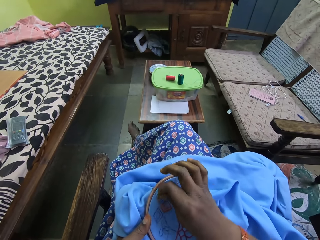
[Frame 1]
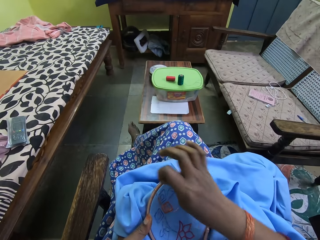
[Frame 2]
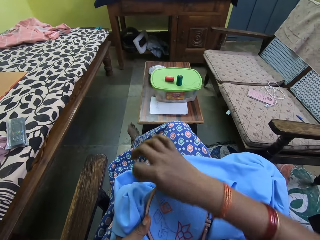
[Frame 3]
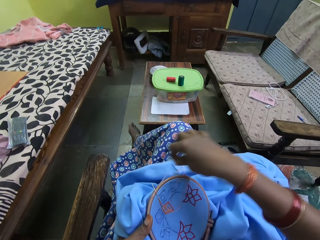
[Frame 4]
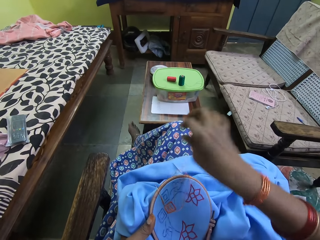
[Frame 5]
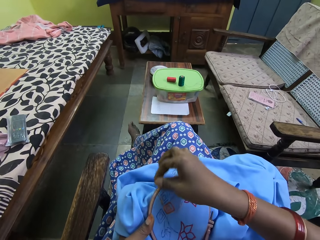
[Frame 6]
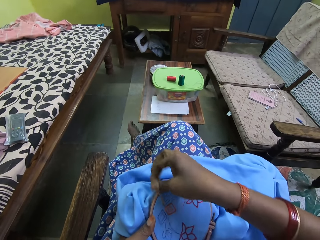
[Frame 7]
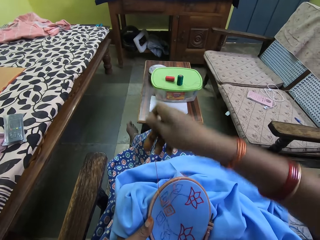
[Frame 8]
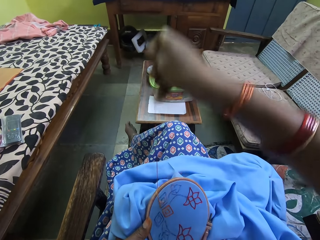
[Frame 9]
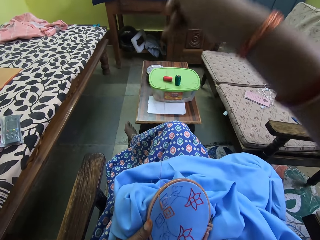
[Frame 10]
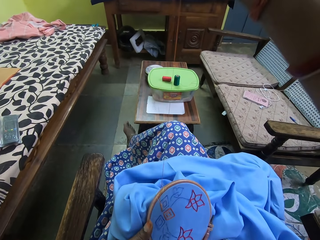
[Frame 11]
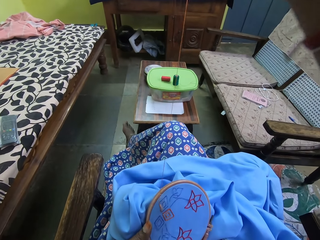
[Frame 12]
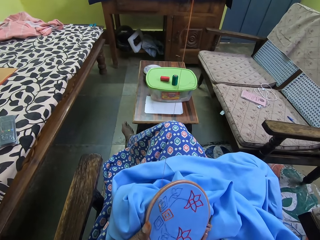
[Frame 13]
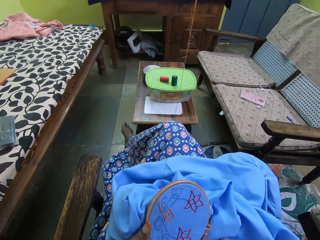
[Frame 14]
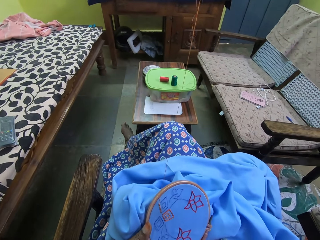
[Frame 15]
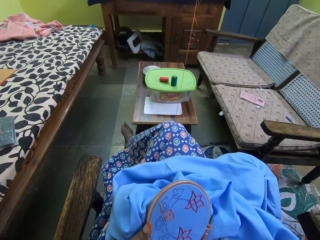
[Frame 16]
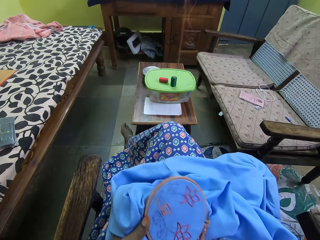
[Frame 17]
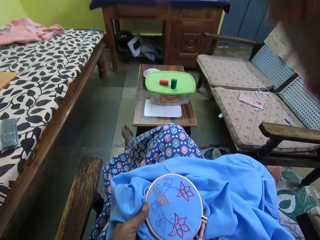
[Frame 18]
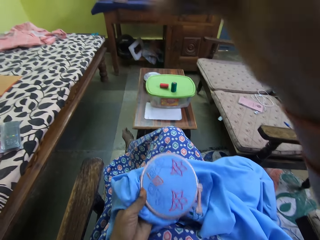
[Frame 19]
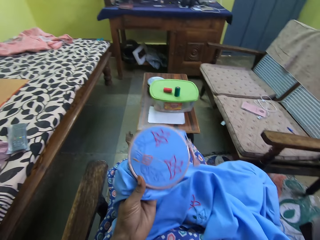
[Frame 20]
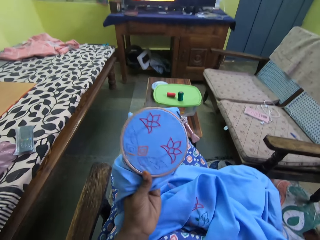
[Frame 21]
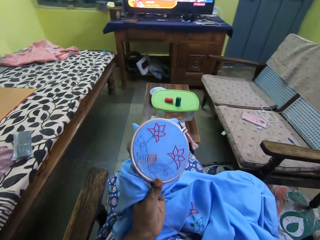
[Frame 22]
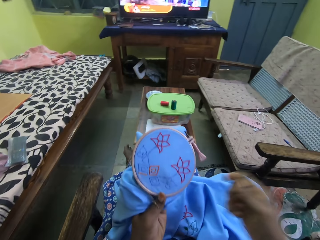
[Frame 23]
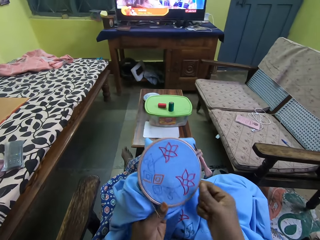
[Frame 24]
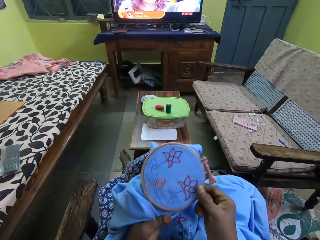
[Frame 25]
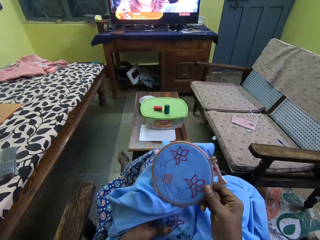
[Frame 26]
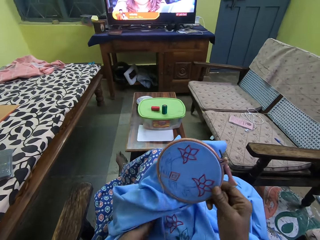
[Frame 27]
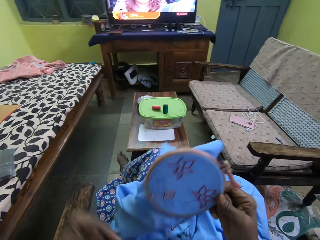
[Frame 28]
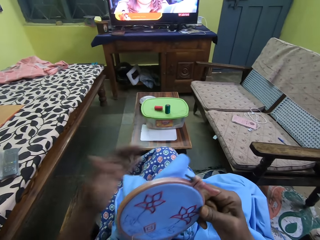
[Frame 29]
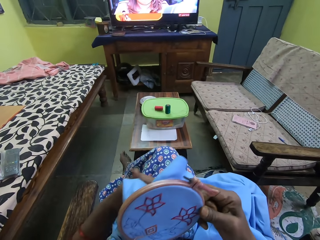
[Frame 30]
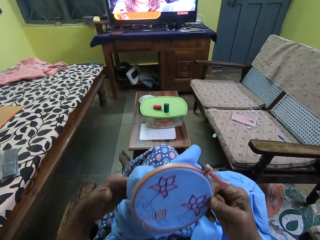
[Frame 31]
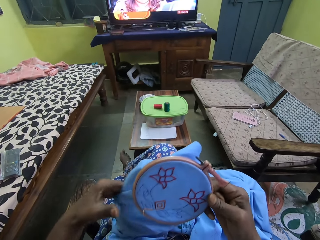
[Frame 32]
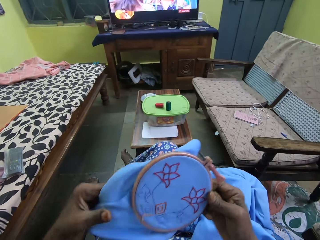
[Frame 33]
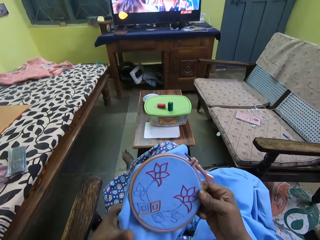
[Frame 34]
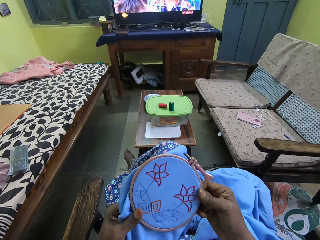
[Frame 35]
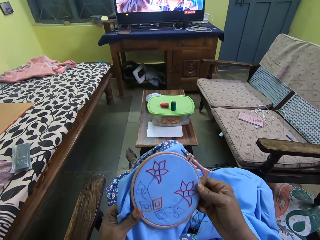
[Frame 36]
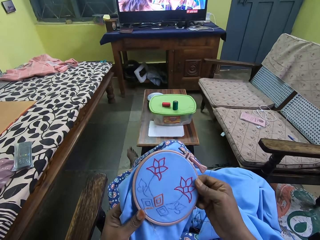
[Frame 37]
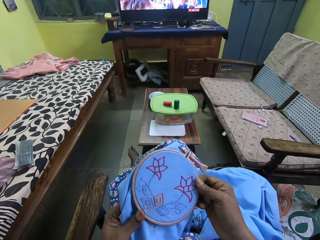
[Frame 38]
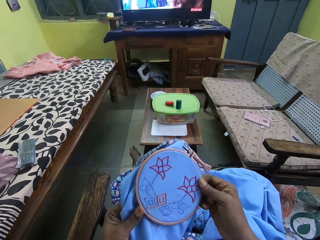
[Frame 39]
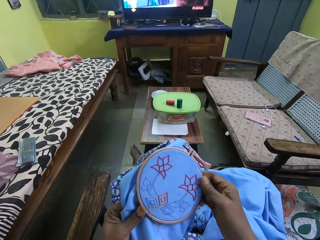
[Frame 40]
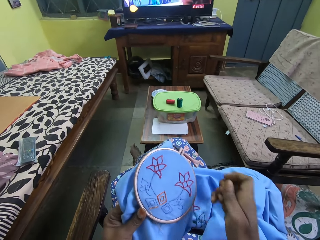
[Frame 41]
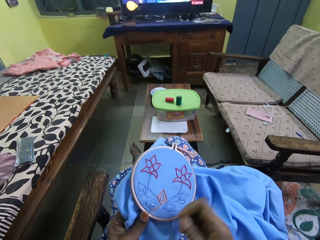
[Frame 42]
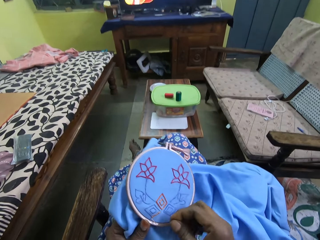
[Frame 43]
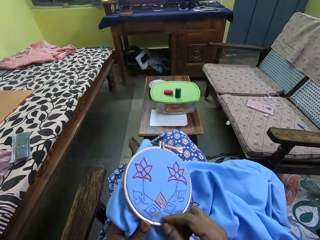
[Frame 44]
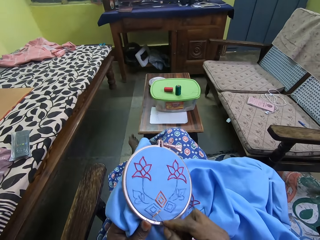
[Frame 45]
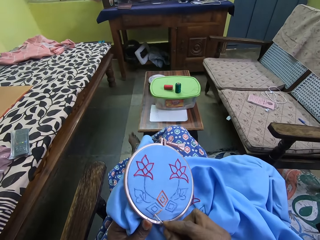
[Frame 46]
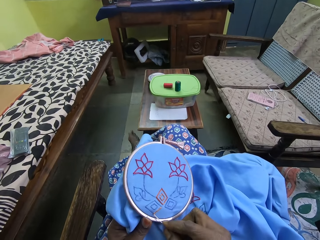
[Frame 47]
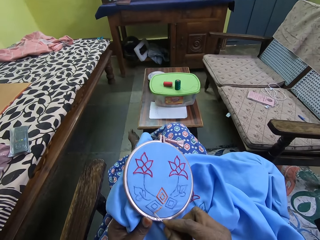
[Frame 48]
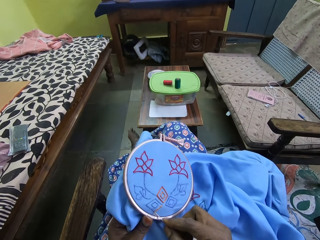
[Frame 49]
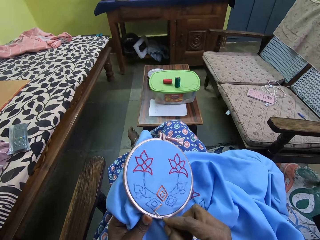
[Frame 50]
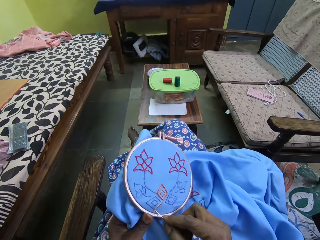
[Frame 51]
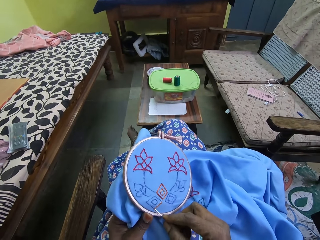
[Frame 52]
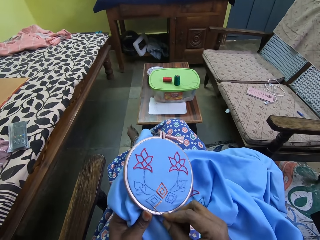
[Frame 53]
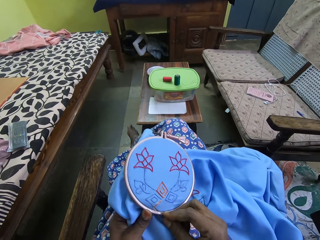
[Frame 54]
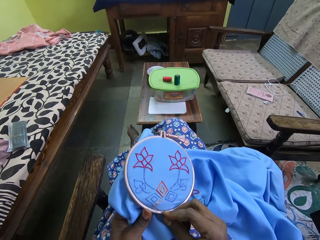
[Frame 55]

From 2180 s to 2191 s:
The camera wearer pulls the string. She pulls the needle. She holds the embroidery with both hands. She stitches the embroidery in her left hand with the needle and the thread in her right hand.

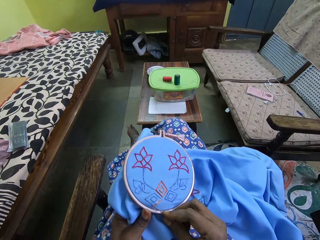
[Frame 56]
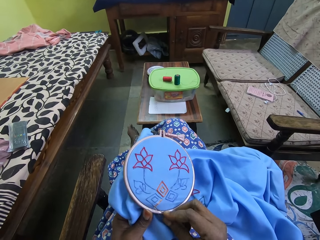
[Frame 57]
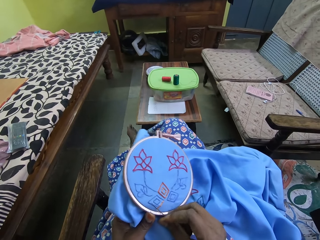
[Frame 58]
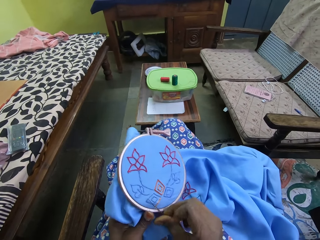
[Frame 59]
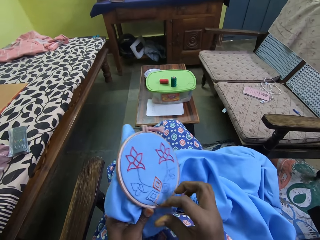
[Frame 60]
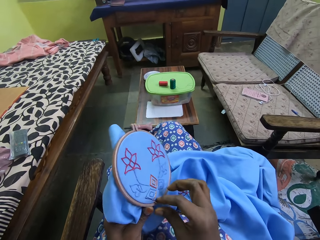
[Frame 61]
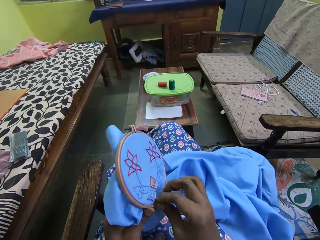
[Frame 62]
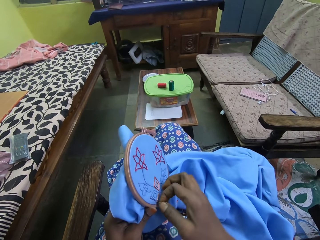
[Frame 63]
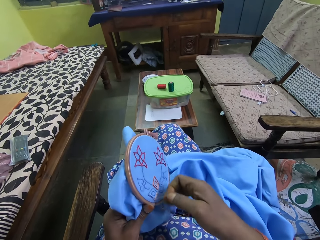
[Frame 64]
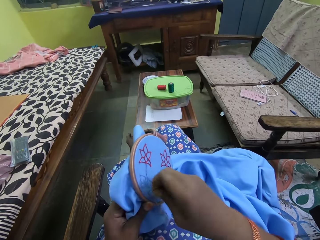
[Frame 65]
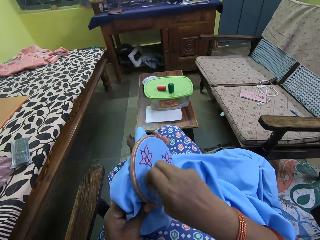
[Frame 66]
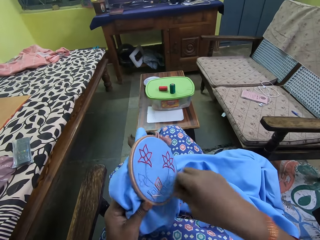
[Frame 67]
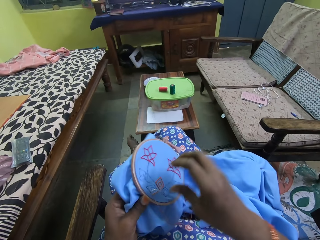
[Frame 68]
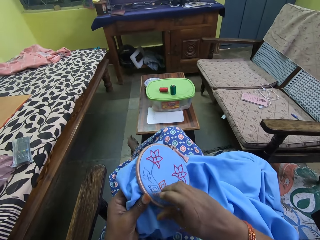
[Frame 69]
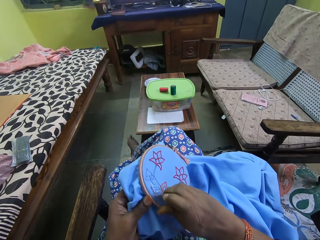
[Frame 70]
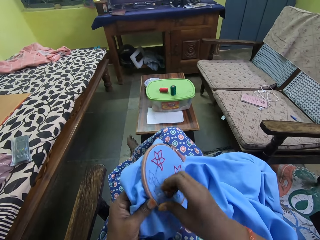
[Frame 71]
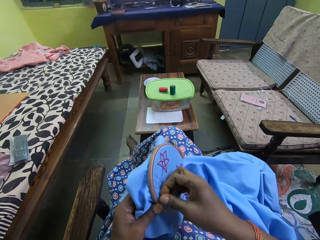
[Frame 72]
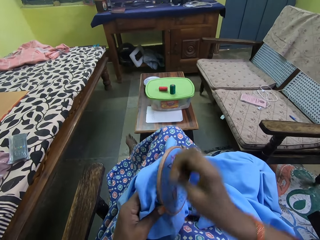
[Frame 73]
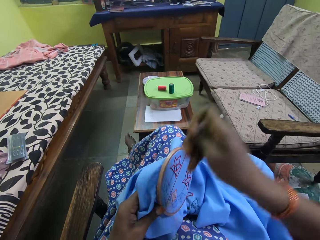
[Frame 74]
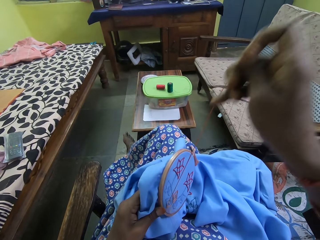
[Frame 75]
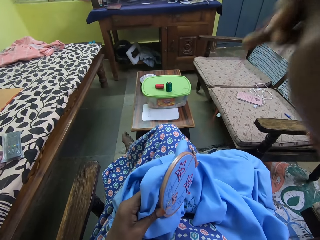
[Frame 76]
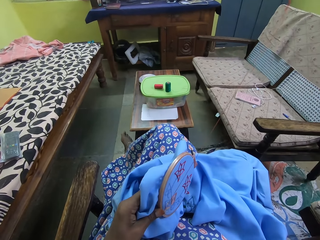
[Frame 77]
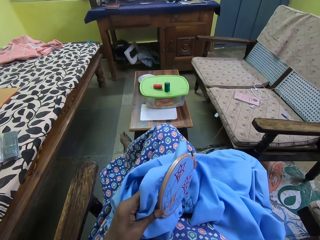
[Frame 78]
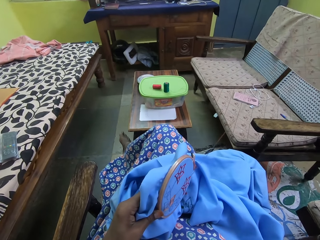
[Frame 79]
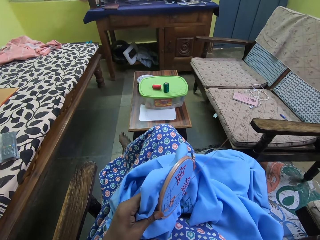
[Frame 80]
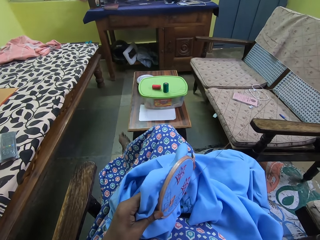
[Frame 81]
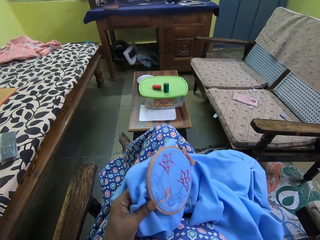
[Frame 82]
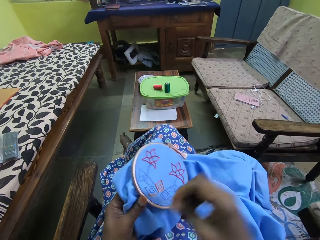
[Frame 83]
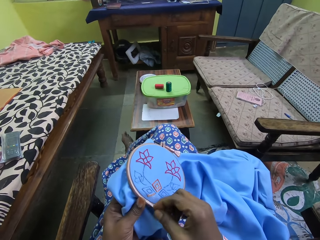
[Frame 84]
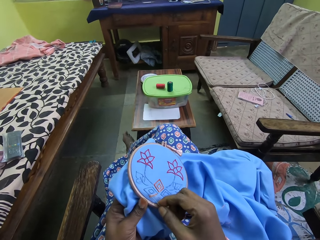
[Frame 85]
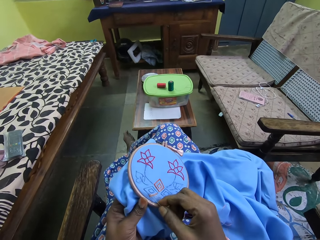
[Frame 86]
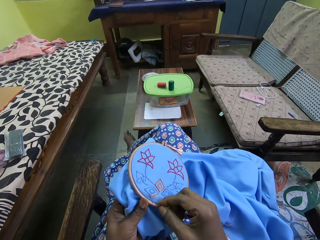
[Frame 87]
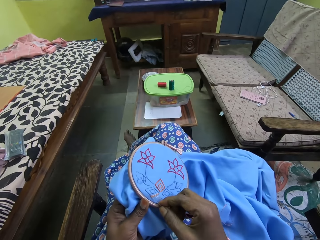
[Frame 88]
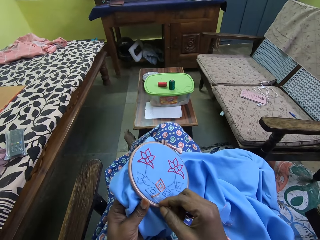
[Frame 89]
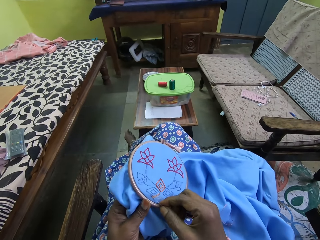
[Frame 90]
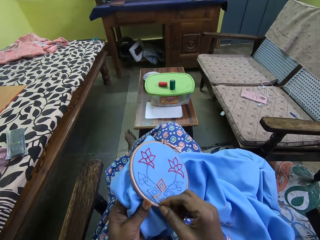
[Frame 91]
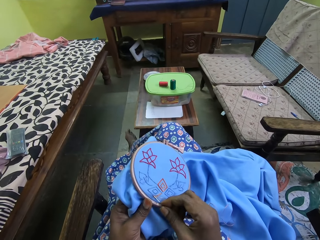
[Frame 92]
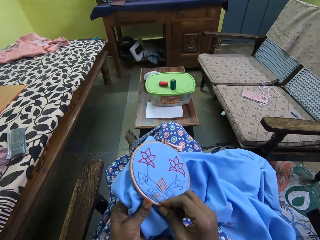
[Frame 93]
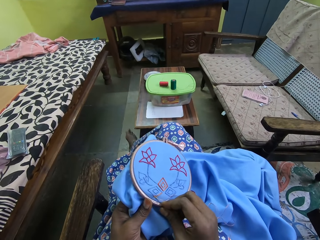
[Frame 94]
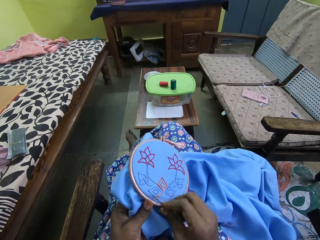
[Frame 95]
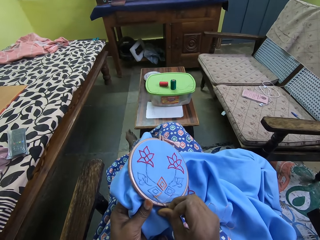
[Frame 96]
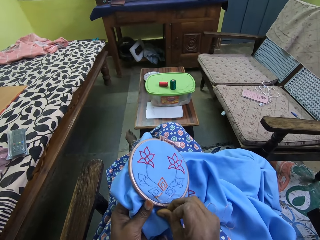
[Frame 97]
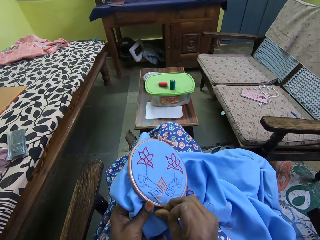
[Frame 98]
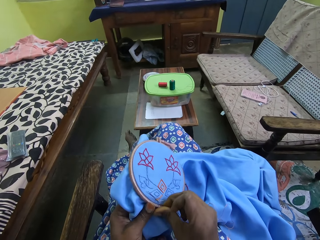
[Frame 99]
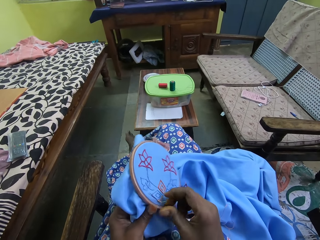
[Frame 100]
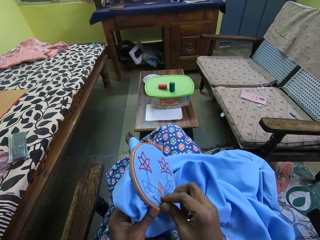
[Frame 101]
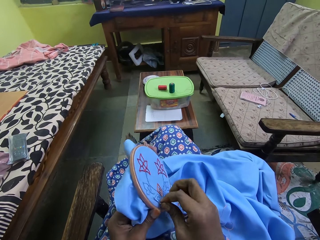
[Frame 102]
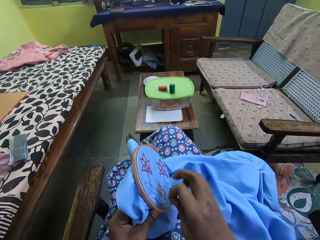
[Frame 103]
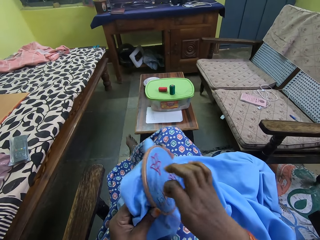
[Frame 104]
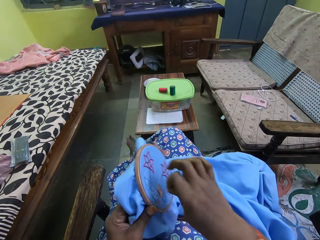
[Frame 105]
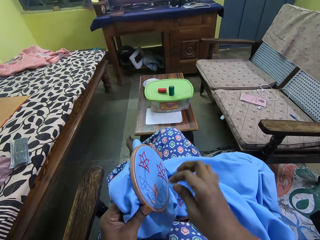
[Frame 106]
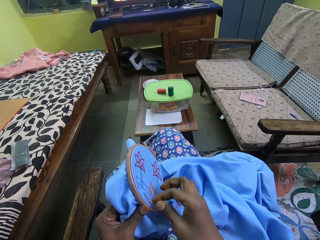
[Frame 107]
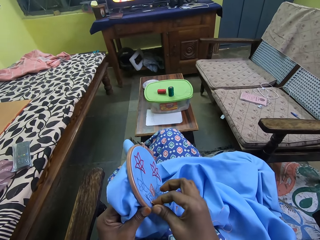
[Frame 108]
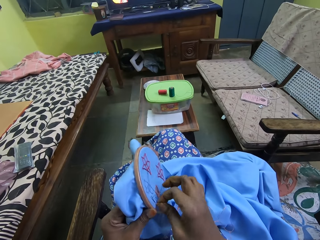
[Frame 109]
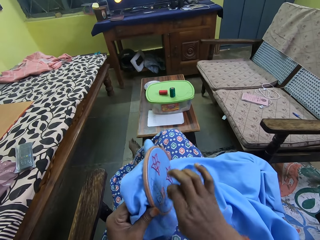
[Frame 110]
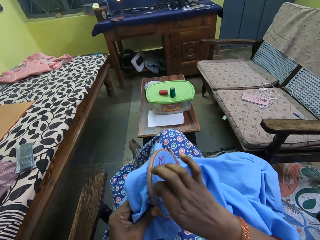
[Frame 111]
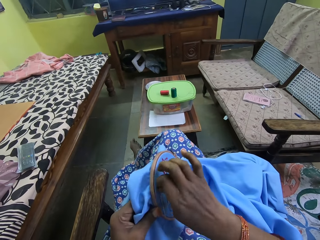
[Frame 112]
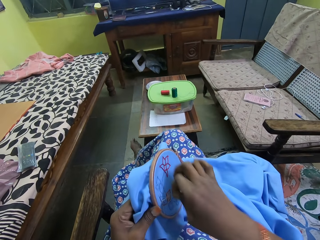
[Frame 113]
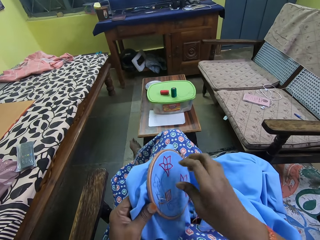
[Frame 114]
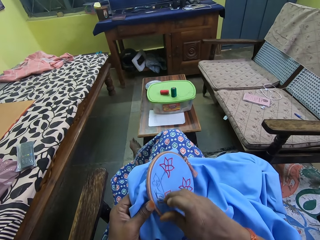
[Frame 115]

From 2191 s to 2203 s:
The camera wearer penetrates the needle on the cloth. They pull the string. They pull the needle. They penetrate the needle on the cloth. They pull the string.
